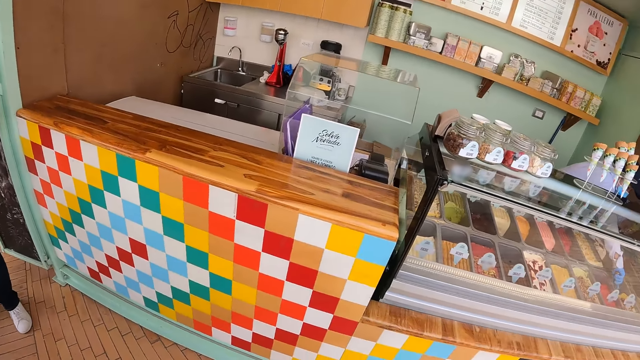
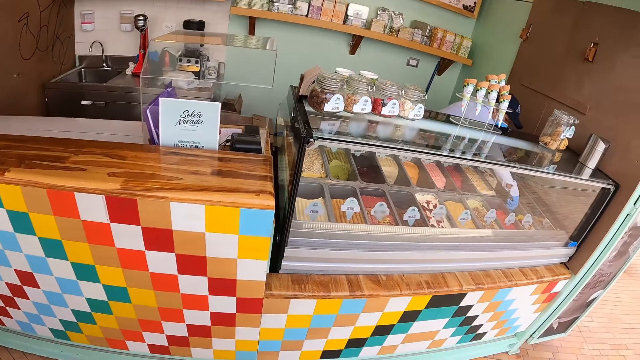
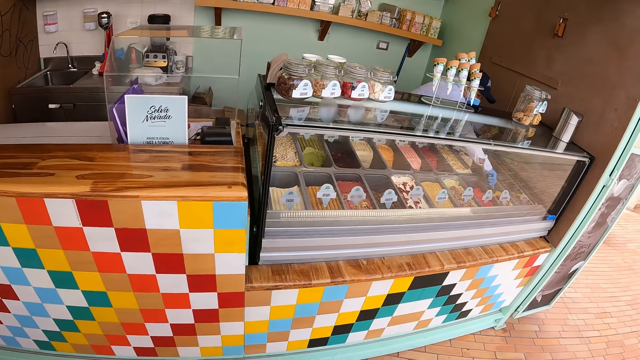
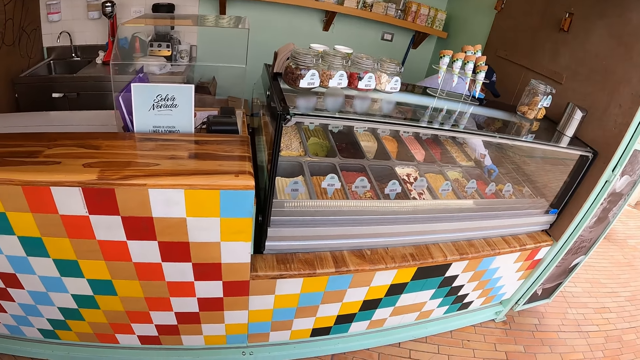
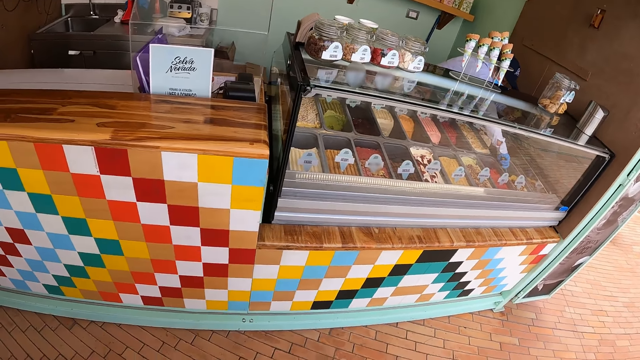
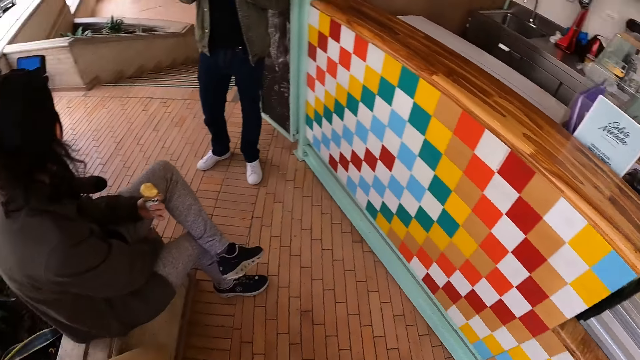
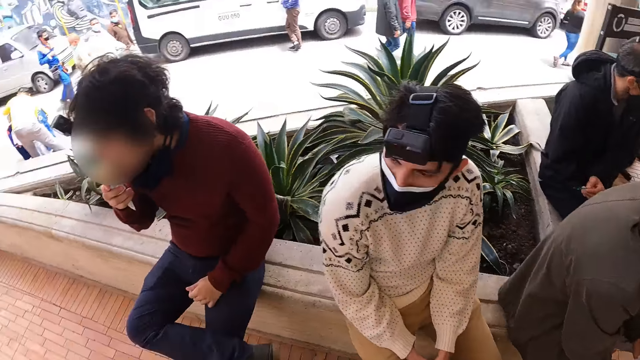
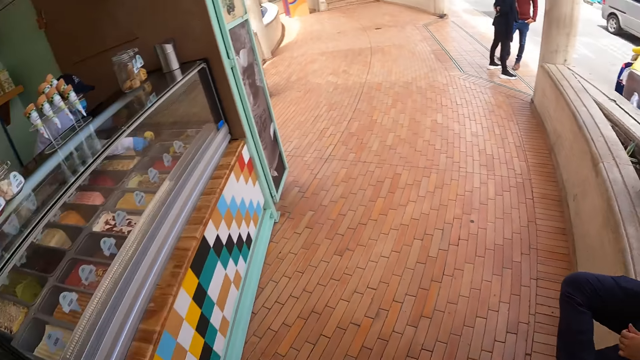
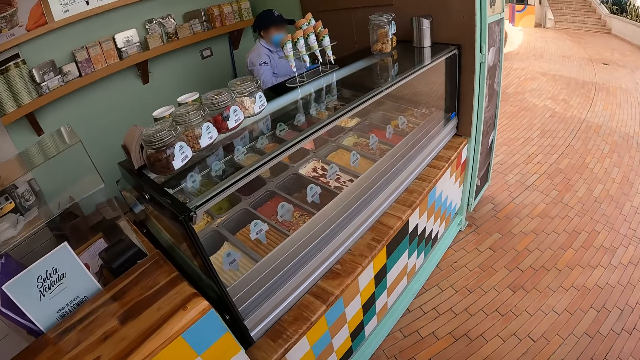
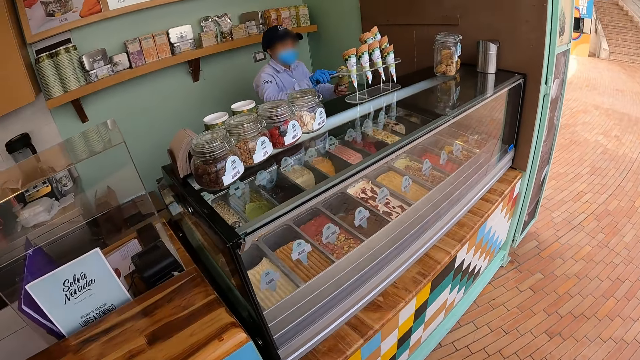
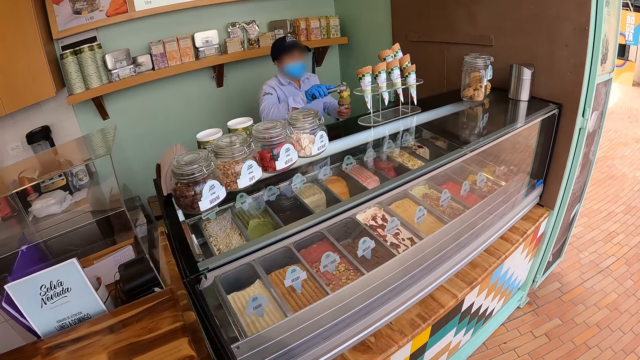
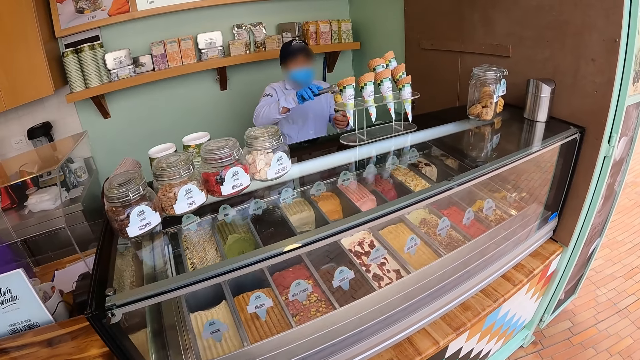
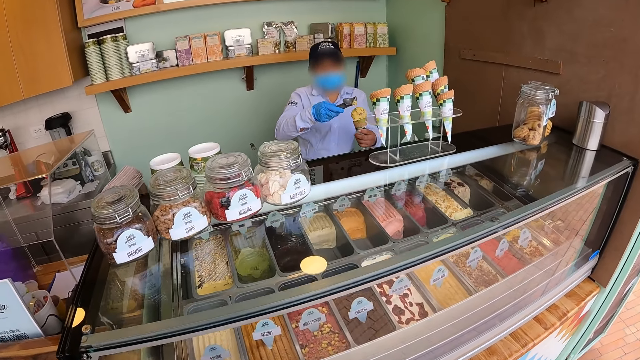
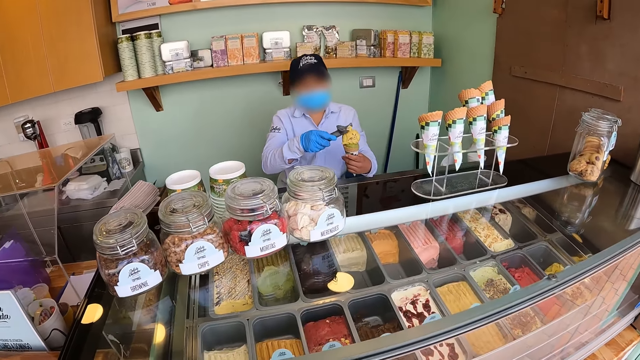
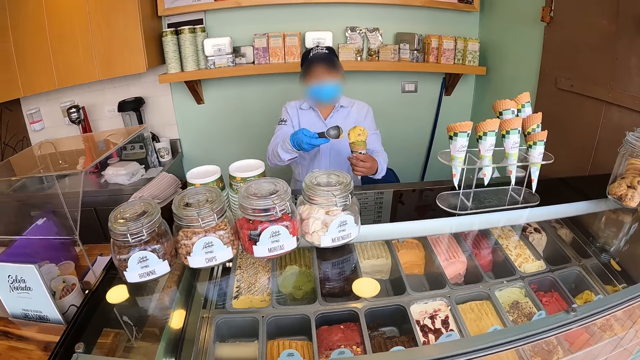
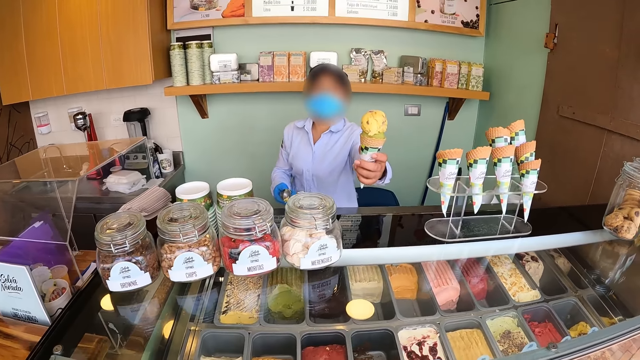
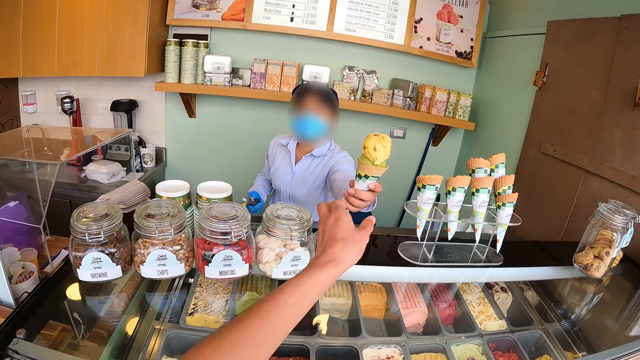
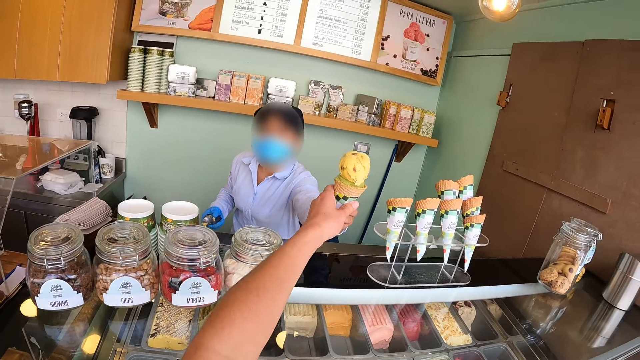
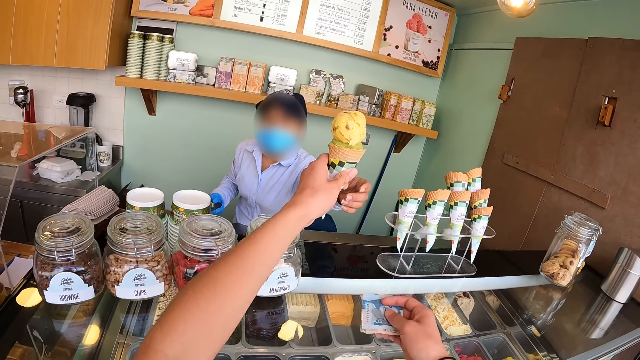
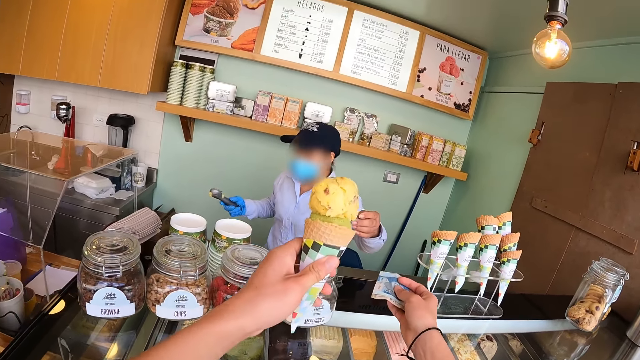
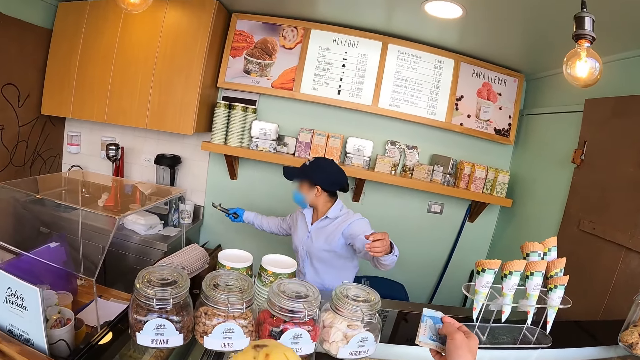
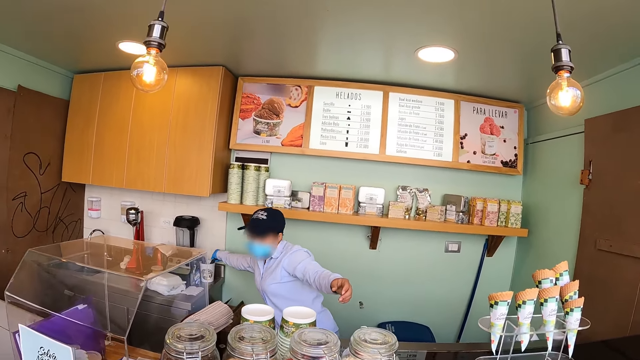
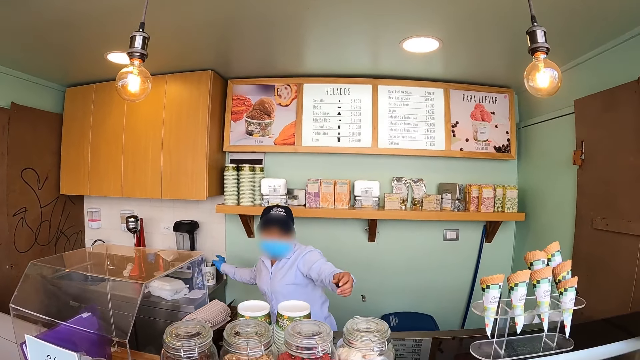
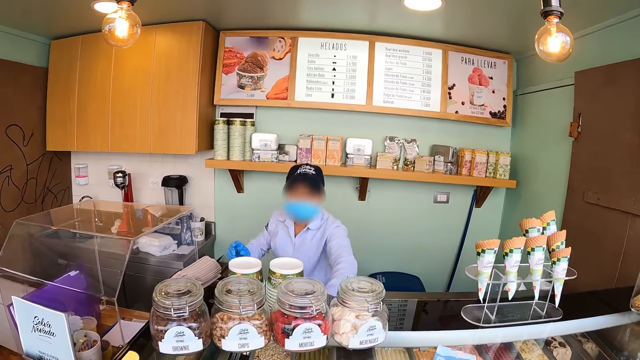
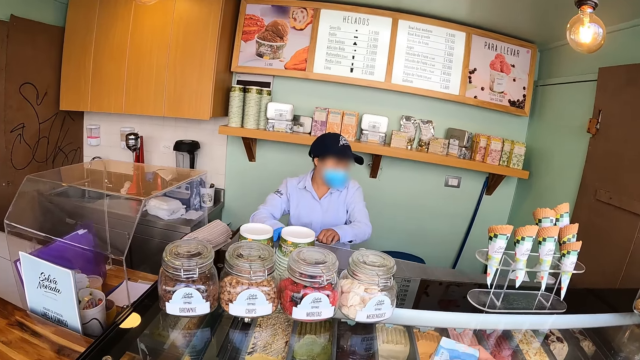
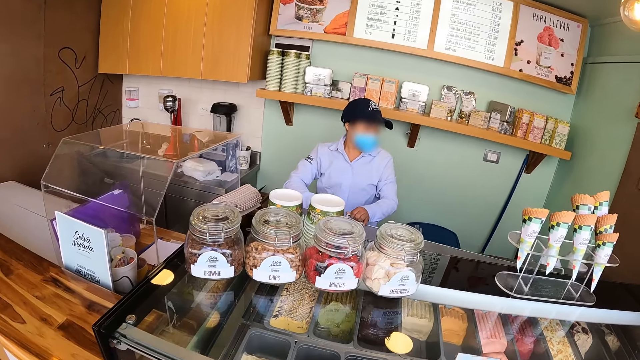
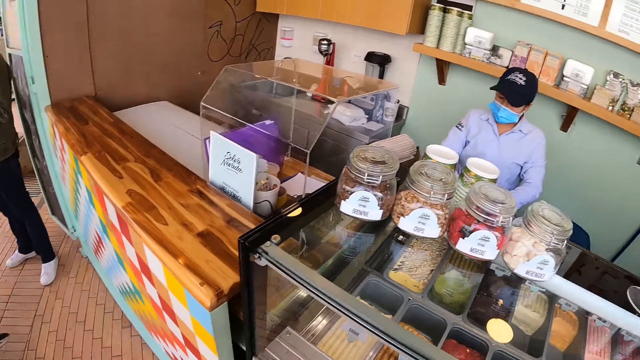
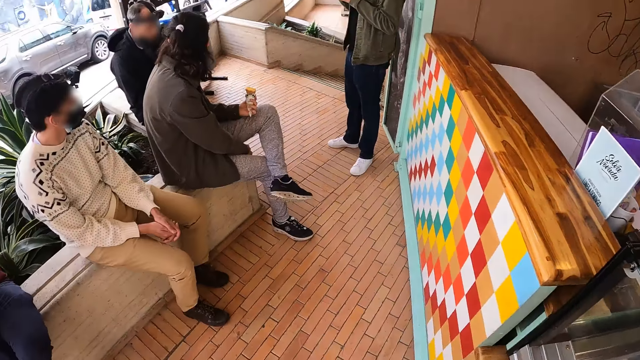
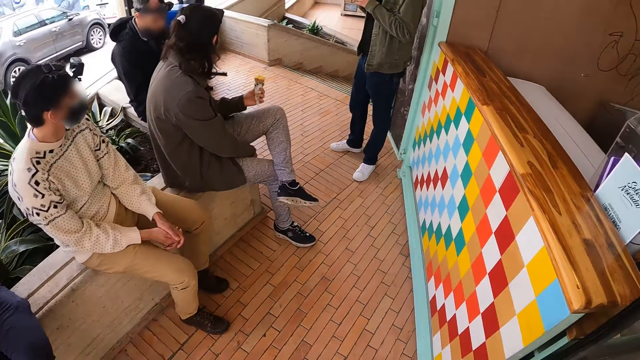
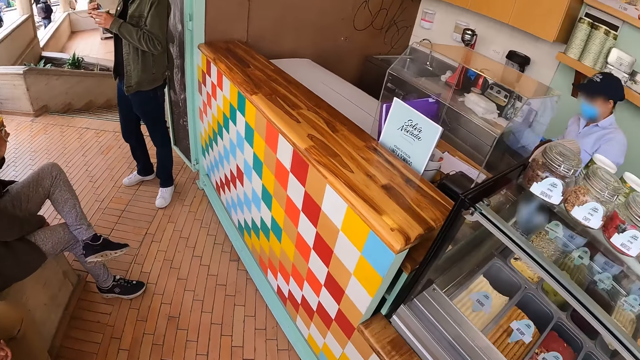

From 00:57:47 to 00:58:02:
The shopkeeper scoops ice cream. The camera wearer moves the camera. The shopkeeper serves ice cream in a cone and lifts the ice cream. The camera wearer receives the ice cream from the shopkeeper. They lift a note. The shopkeeper puts a scoop spoon in a glass and closes the ice cream display counter. The camera wearer looks around the compound.

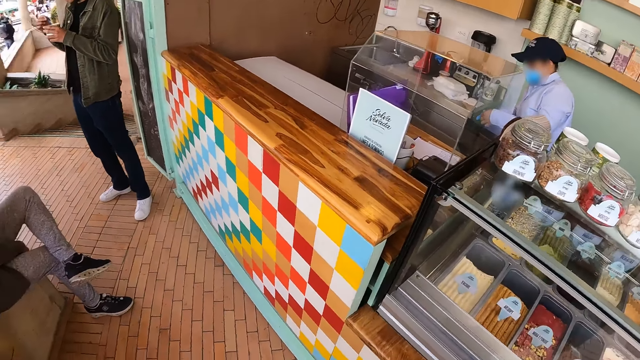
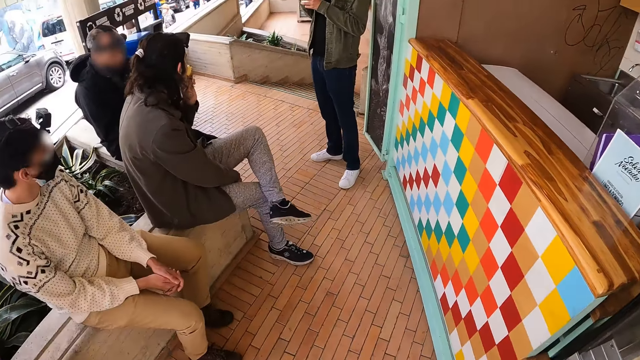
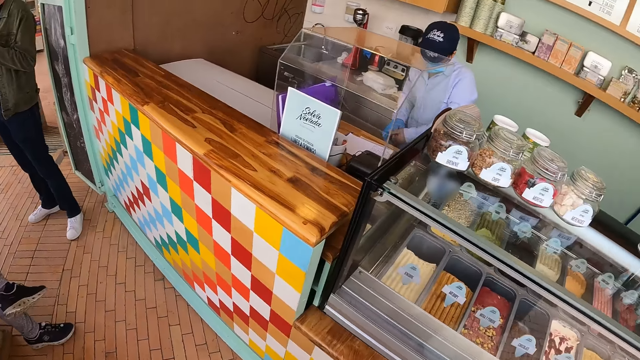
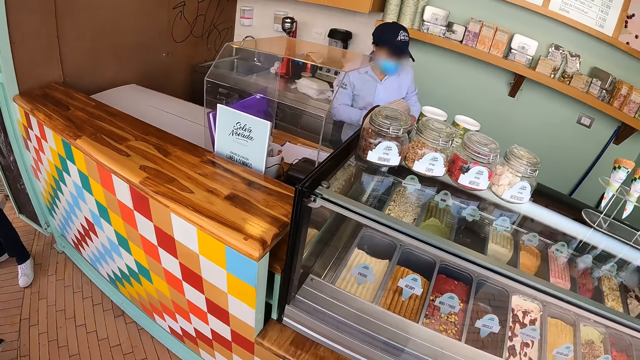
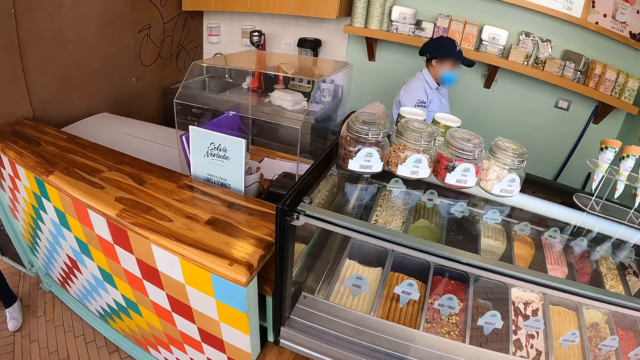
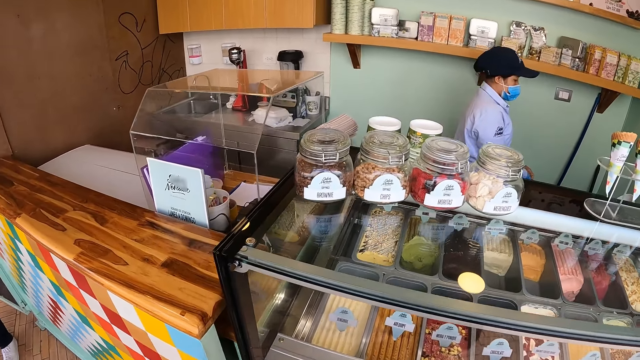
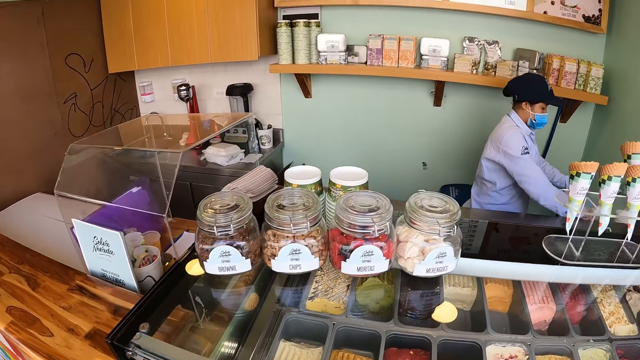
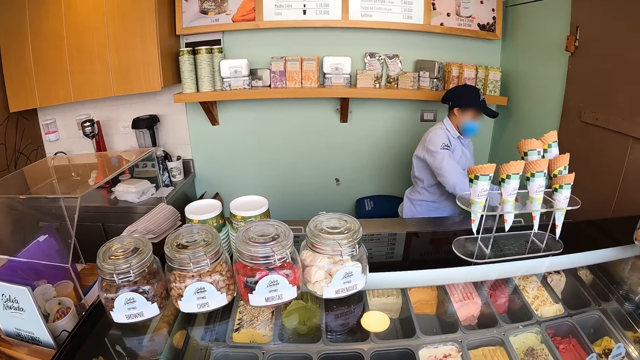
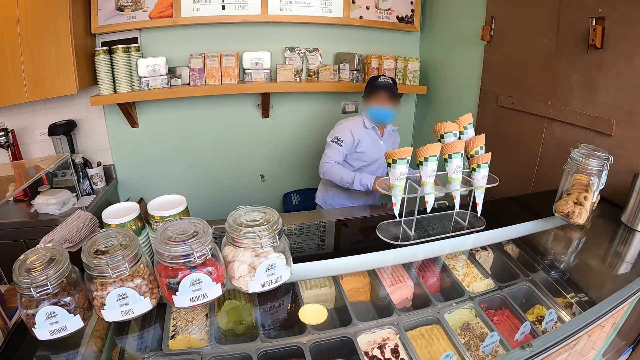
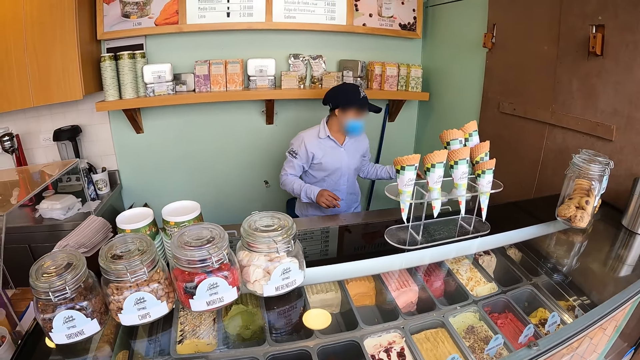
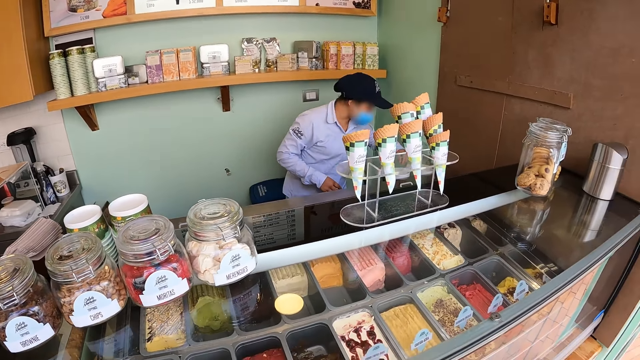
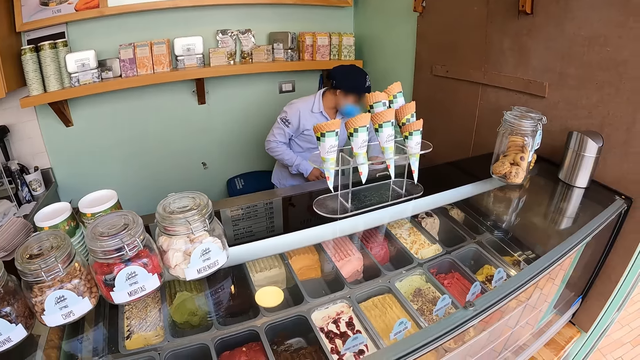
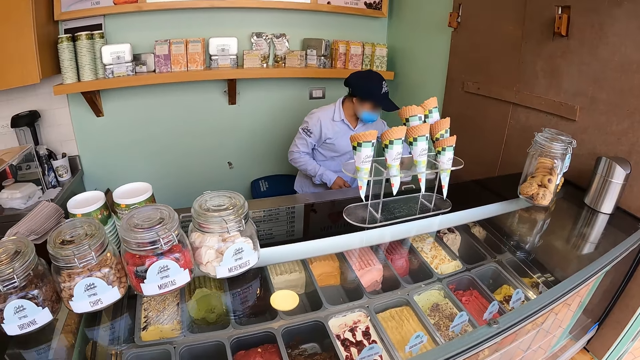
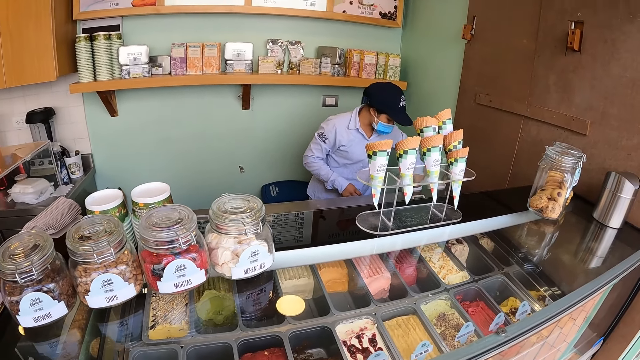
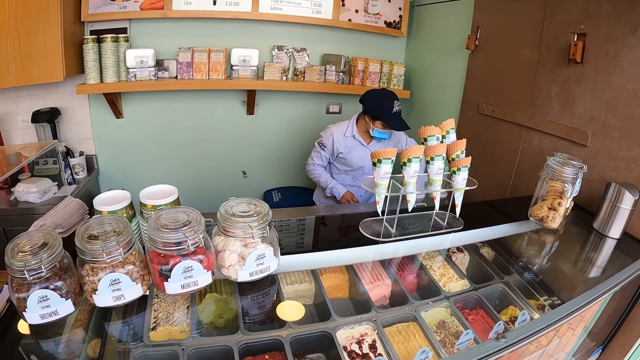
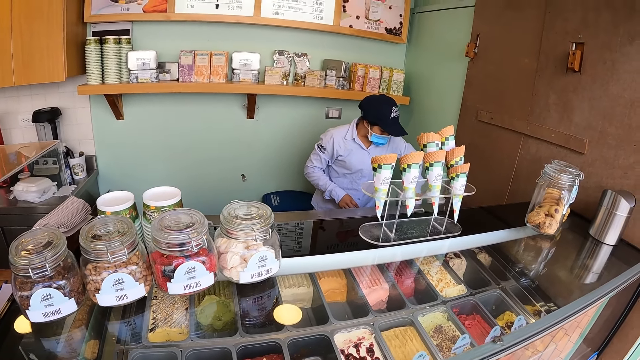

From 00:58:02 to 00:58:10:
The shopkeeper adjusts a glove, walks around in the ice cream parlor, puts down the glove, and dips a hand in a container.
